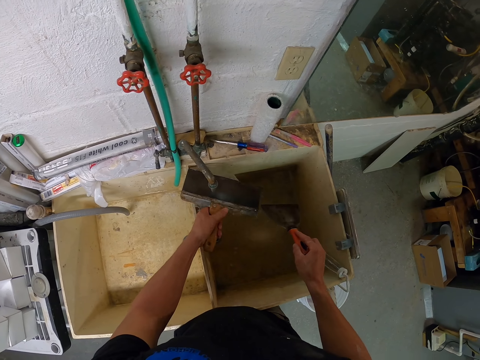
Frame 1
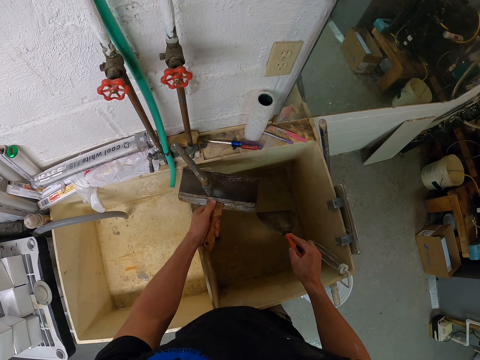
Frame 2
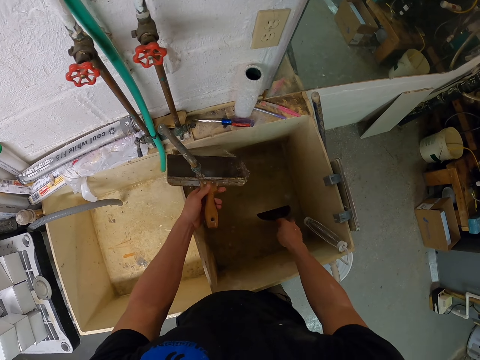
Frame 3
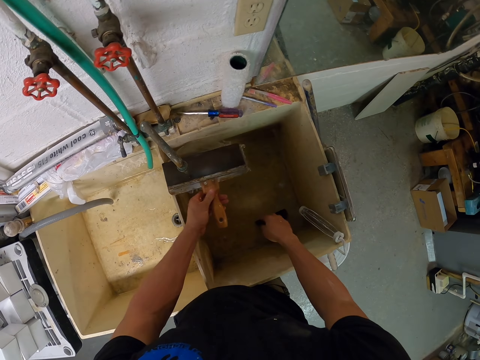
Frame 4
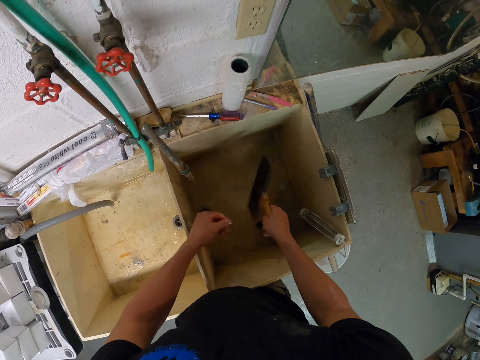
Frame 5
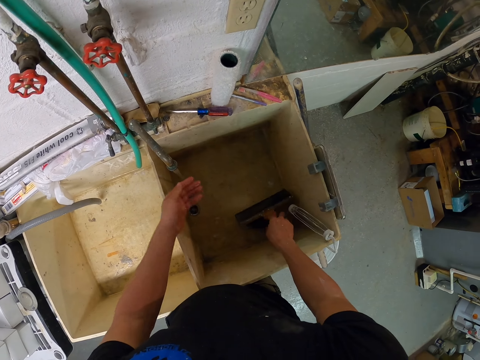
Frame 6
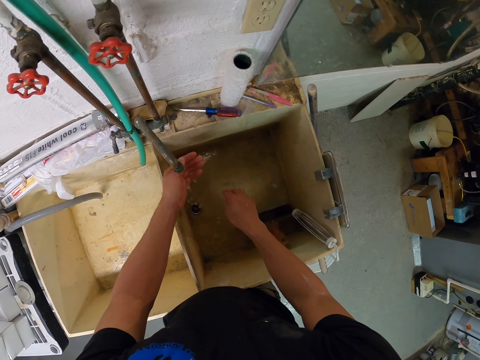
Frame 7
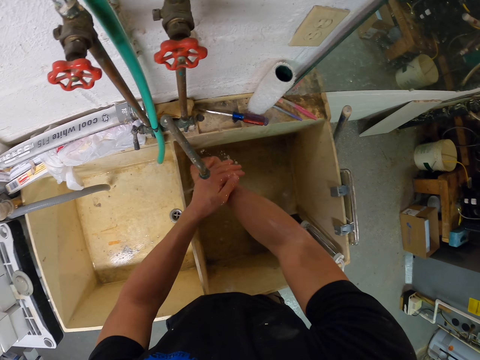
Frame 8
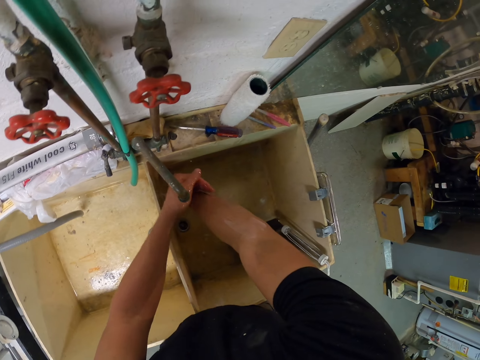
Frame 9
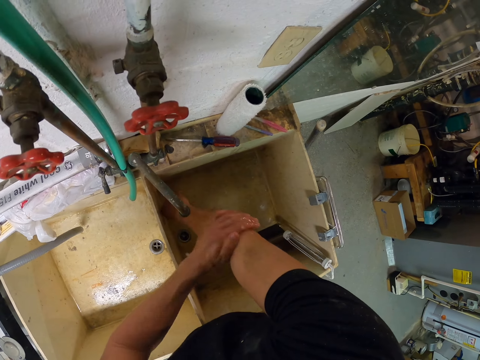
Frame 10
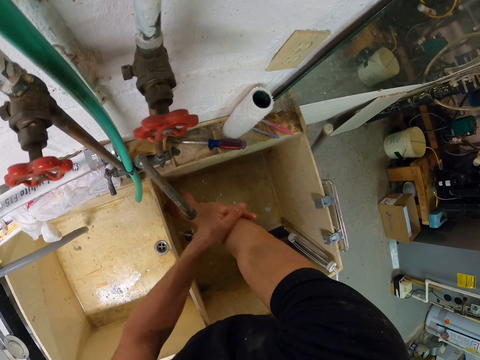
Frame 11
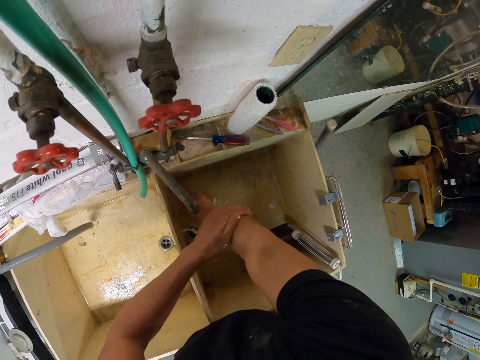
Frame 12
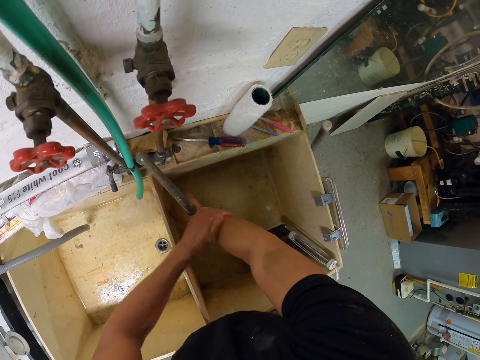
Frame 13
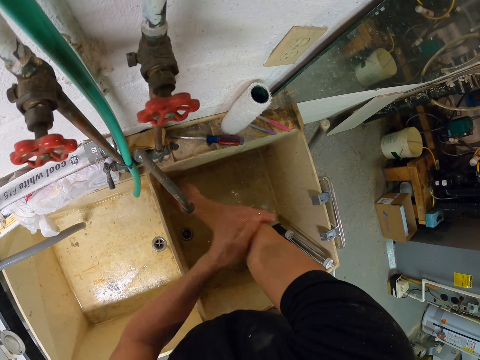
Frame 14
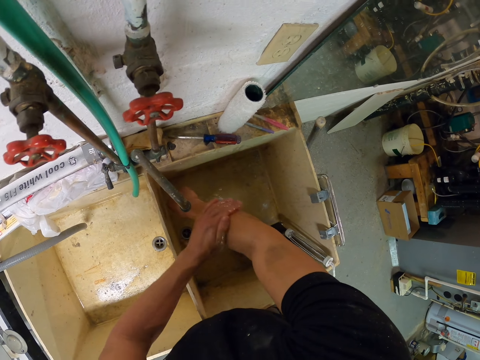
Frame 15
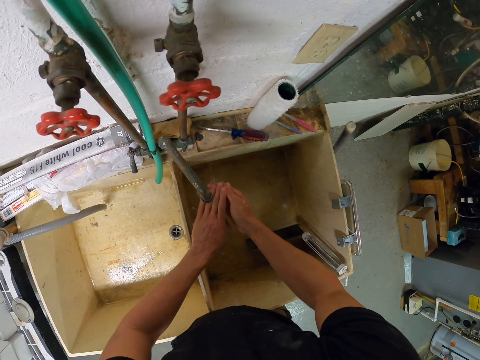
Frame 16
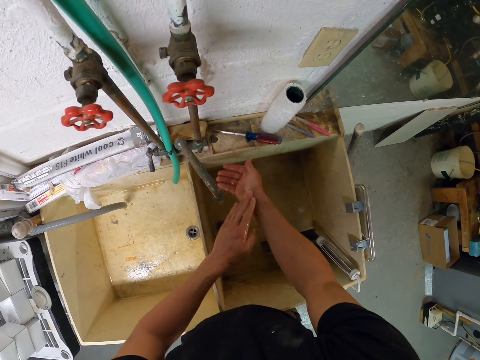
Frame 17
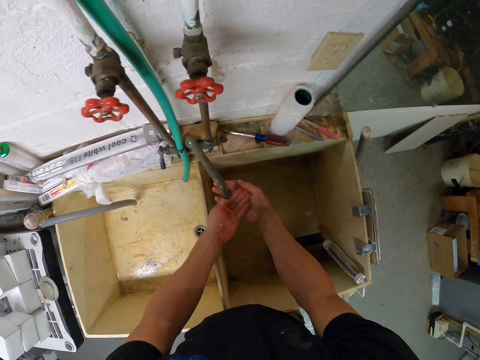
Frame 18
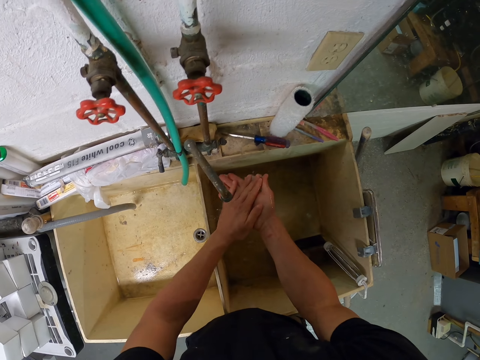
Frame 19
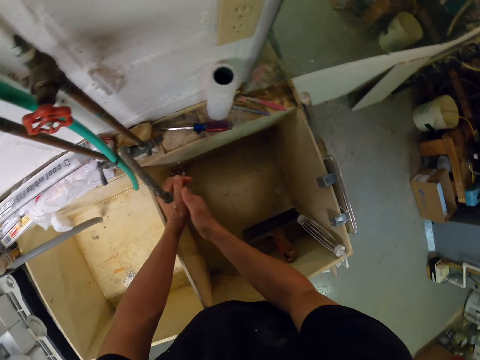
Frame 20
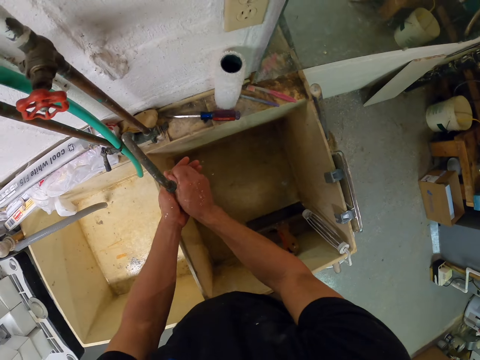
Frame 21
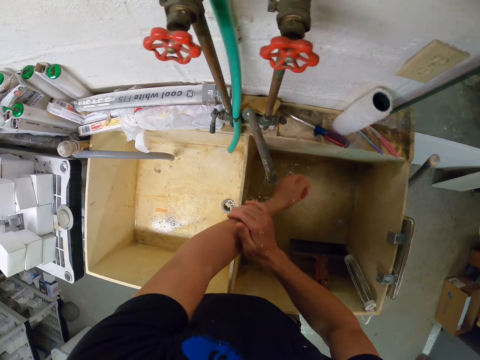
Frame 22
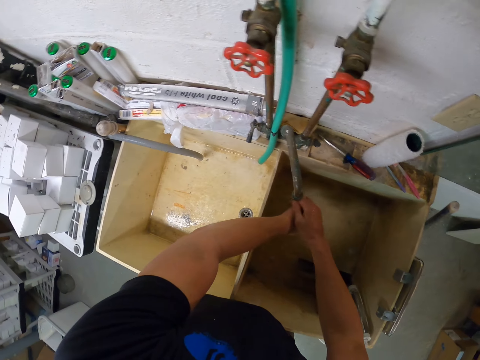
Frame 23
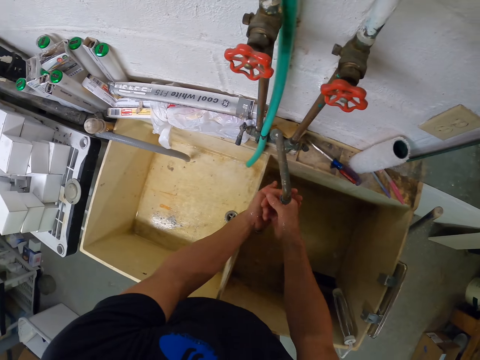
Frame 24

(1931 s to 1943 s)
The camera wearer puts the tool or wall scraper in the sink with the right hand. They pass the paint remover to the right hand. They put the paint remover in the sink. They wash the hands.

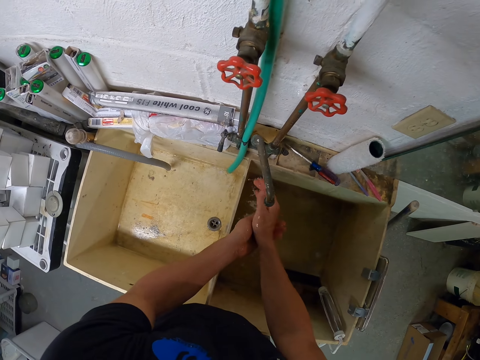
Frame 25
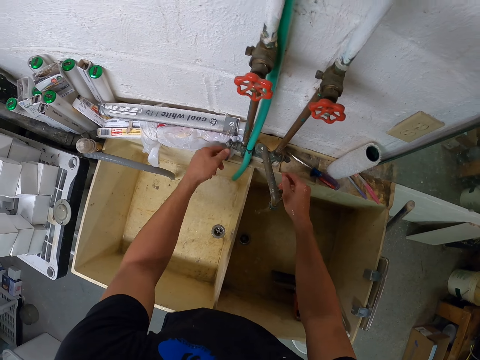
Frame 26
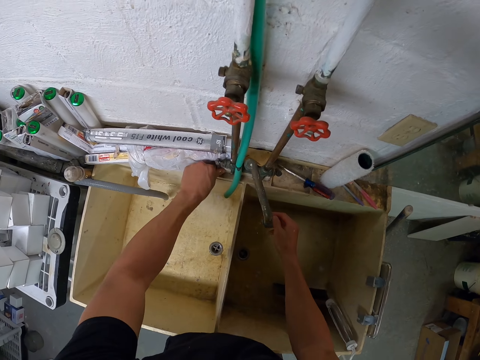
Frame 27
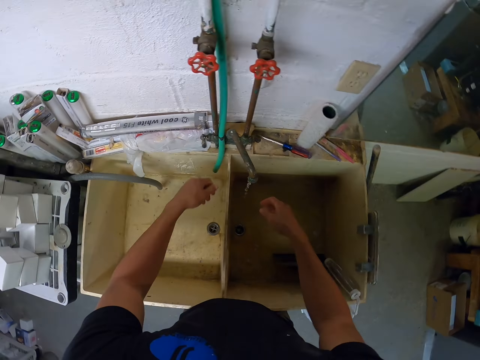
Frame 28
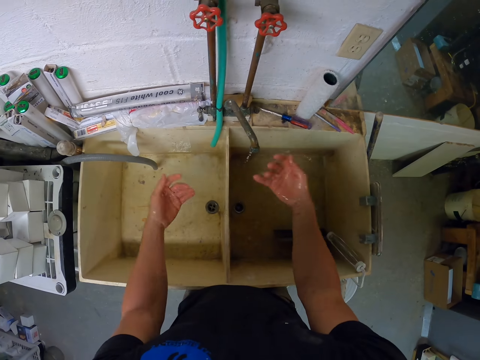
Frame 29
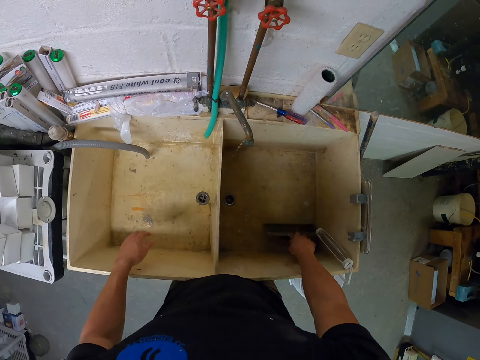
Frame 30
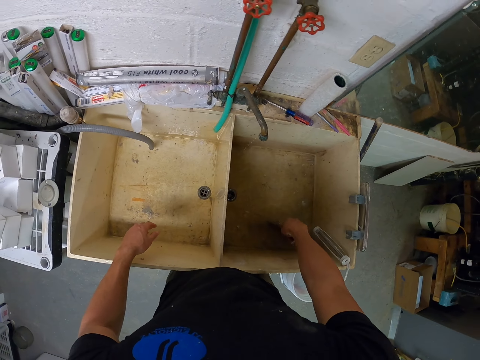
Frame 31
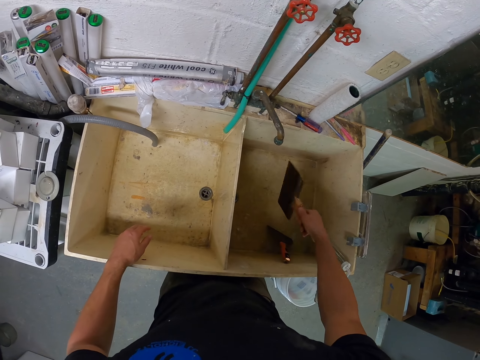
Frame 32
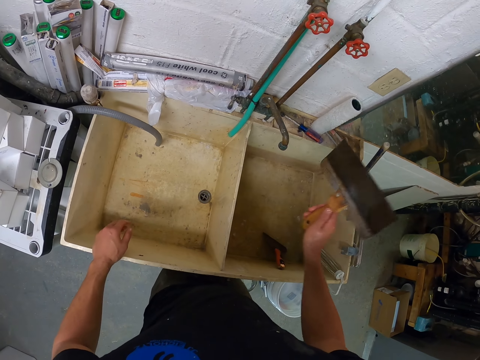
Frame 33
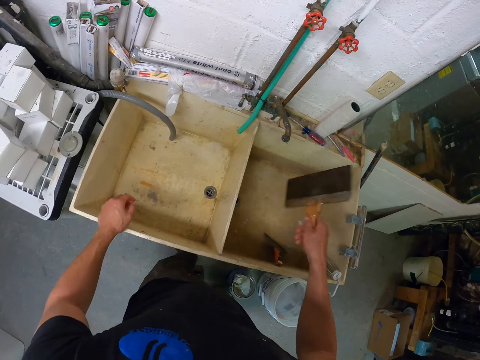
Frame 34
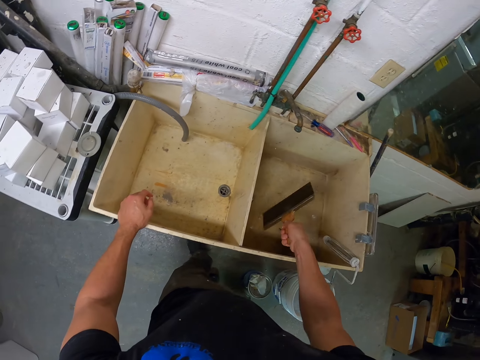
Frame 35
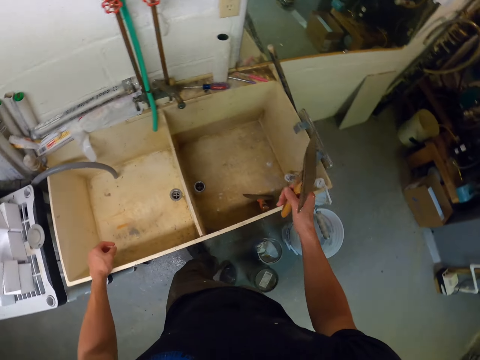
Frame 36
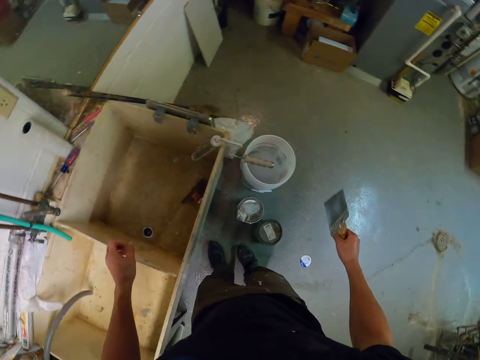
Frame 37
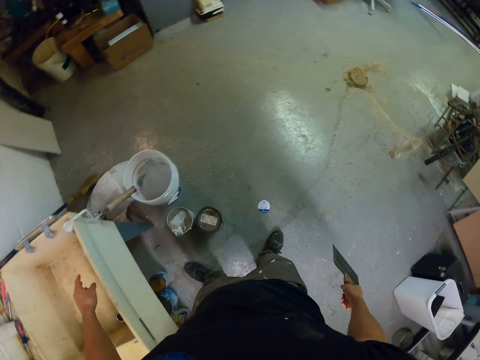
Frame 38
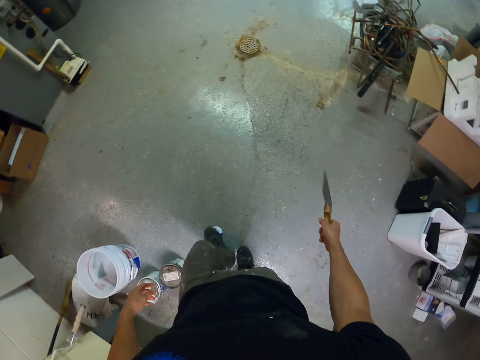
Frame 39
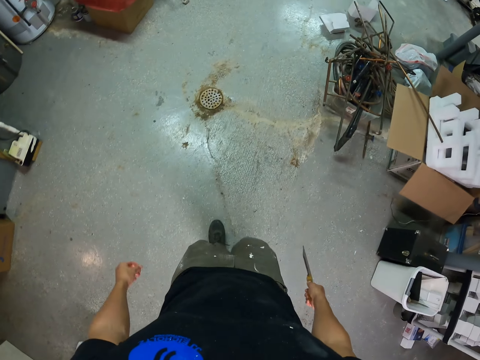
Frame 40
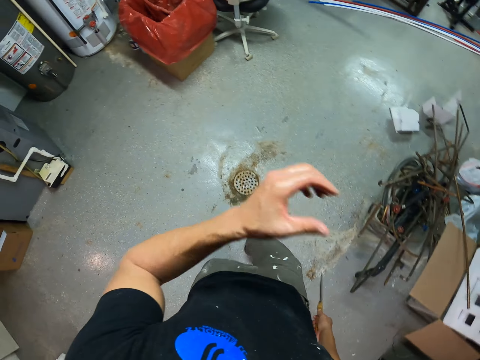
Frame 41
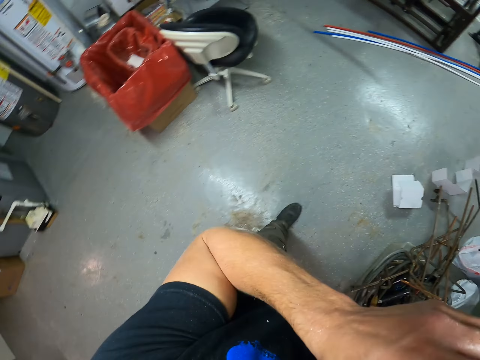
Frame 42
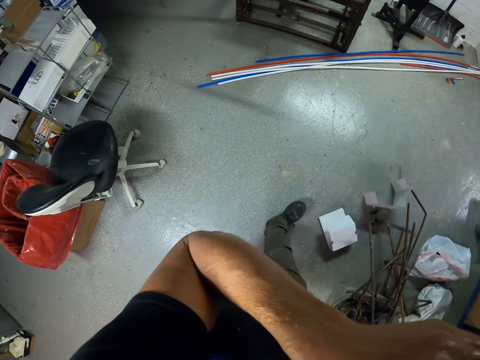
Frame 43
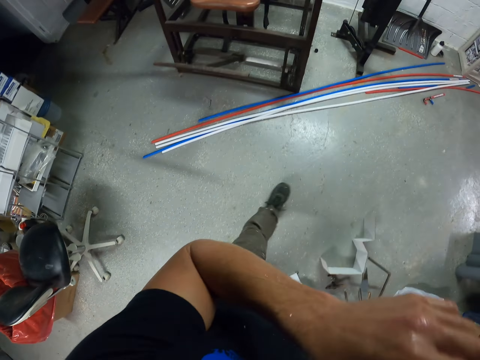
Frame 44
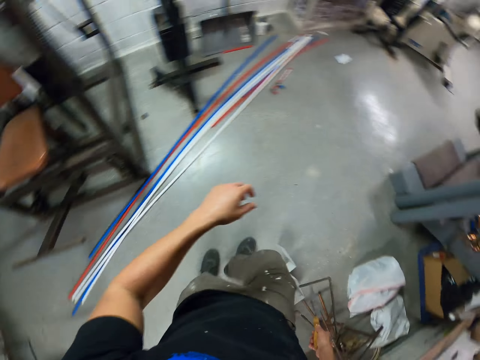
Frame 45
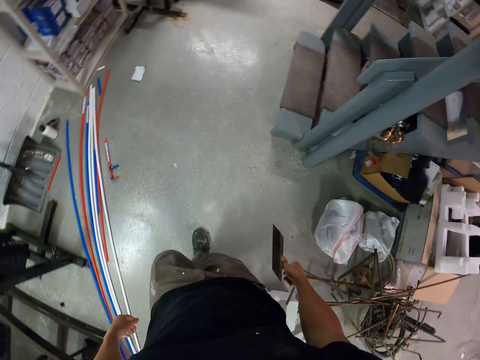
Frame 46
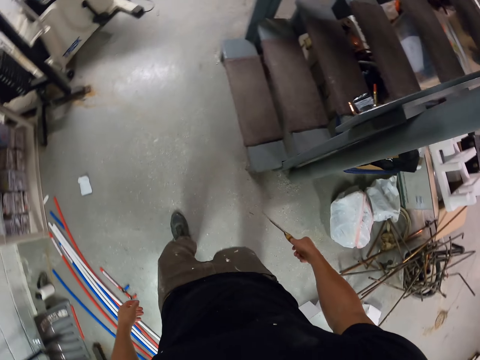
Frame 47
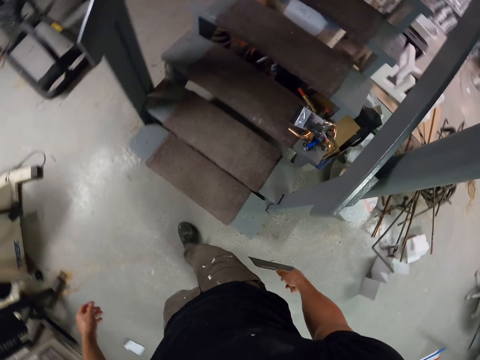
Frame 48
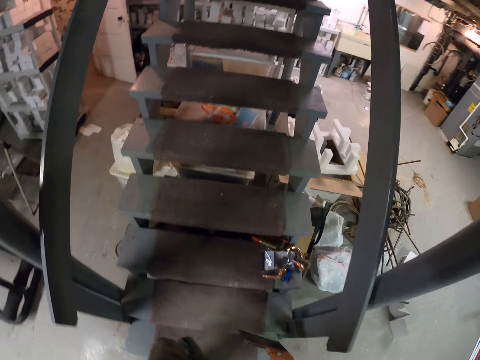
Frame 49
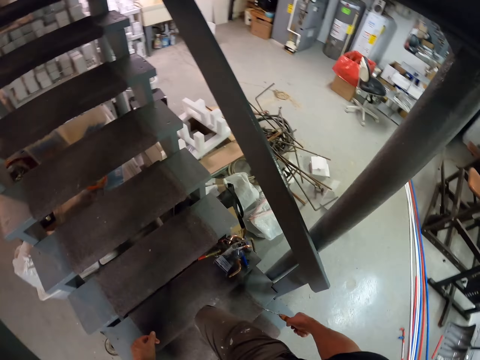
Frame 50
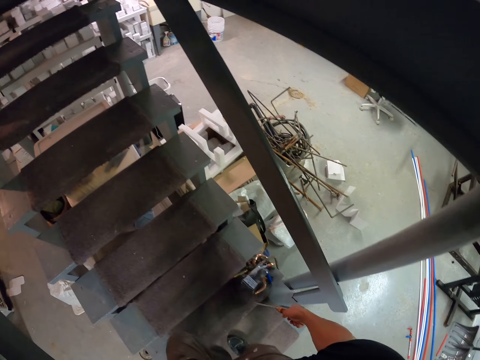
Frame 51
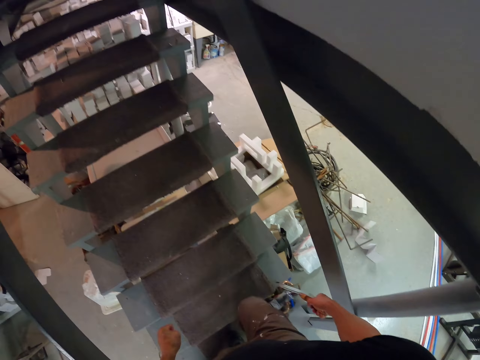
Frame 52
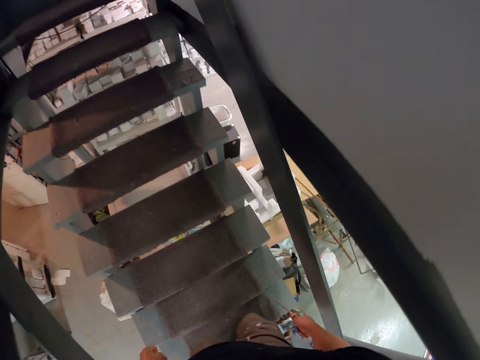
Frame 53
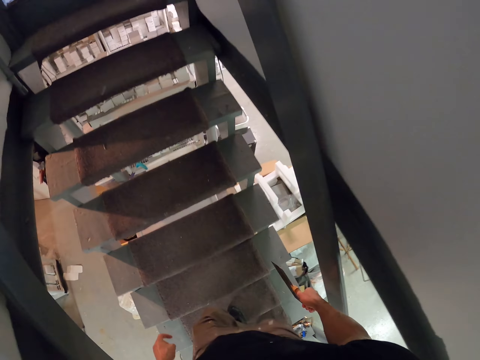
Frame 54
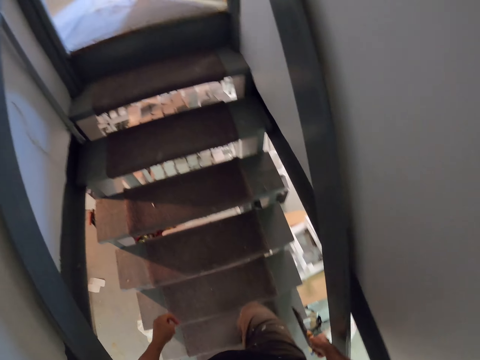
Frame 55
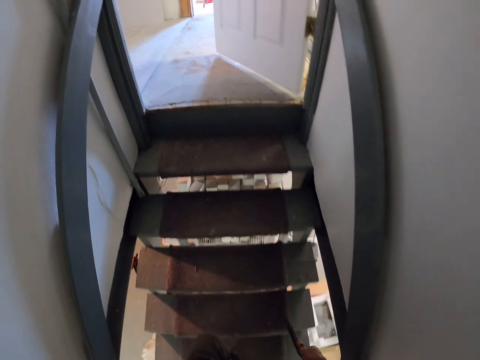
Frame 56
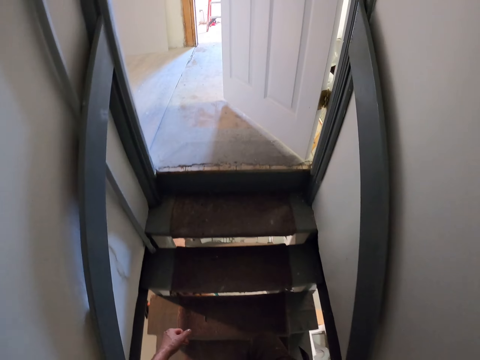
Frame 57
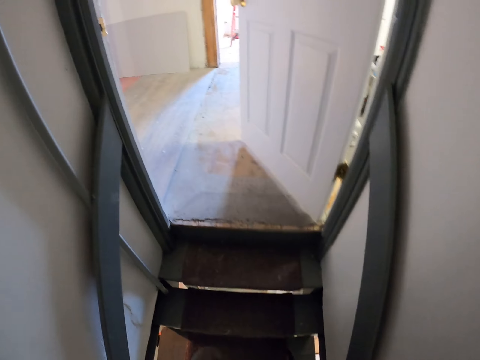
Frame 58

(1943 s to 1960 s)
The camera wearer closes the tap with the left hand. They shake the hand. They pick up the paint remover with the right hand. They shake the paint remover with the right hand. They turn around. They walk around the apartment. They raise the left hand. They walk around. They climb up the stairs.
